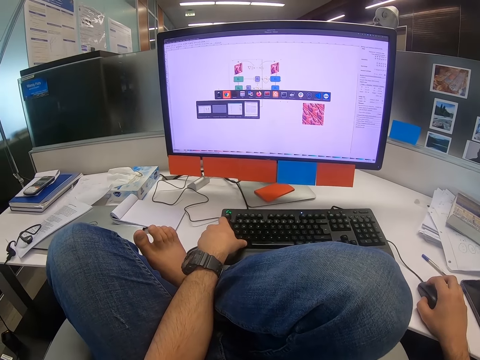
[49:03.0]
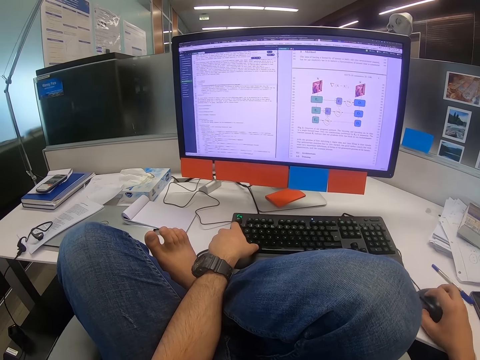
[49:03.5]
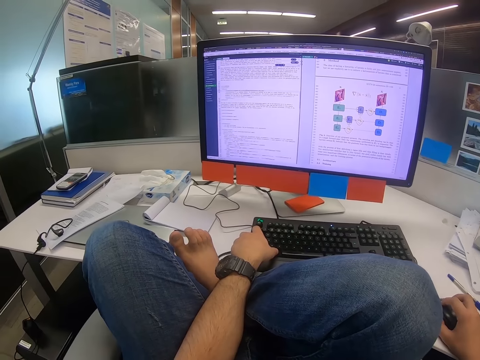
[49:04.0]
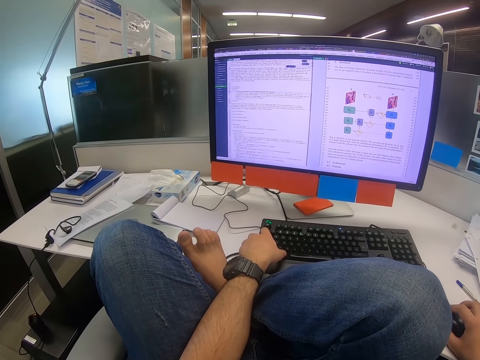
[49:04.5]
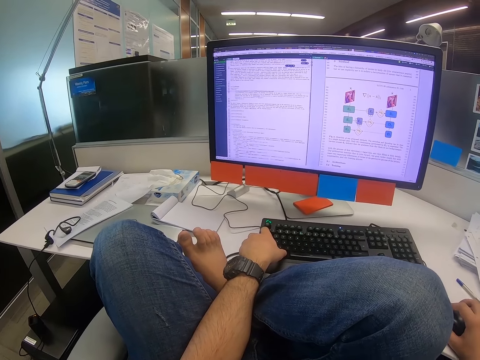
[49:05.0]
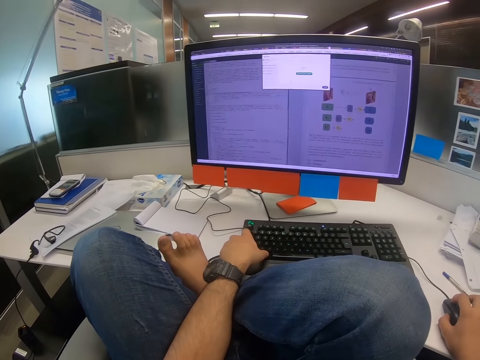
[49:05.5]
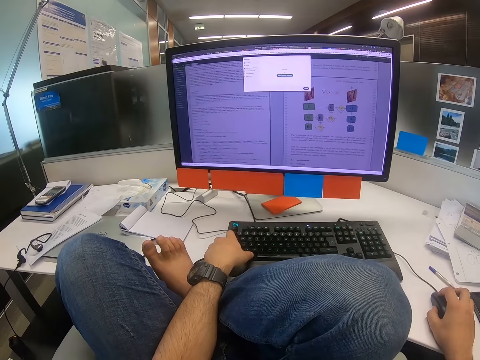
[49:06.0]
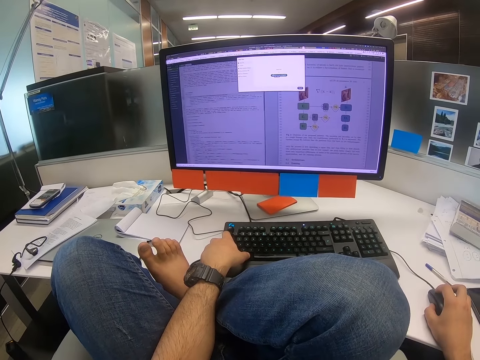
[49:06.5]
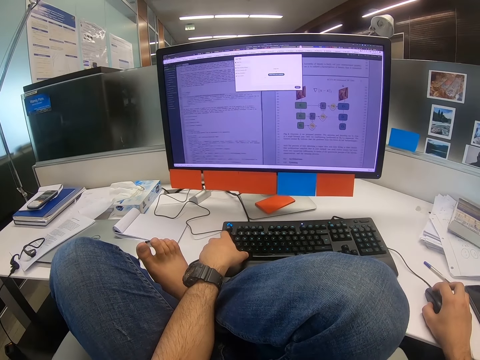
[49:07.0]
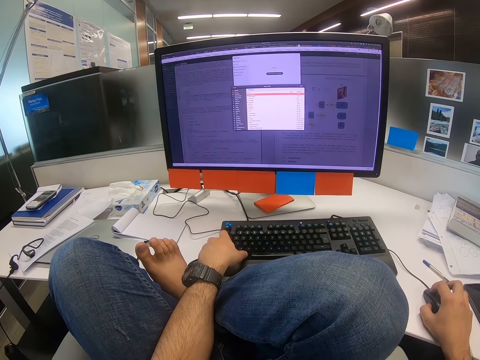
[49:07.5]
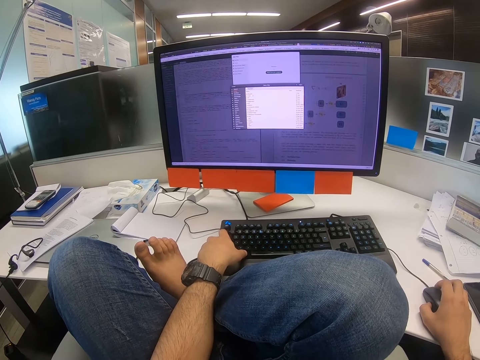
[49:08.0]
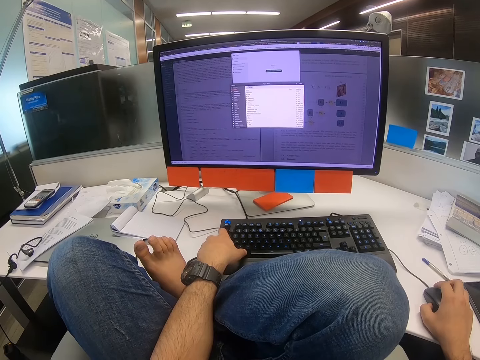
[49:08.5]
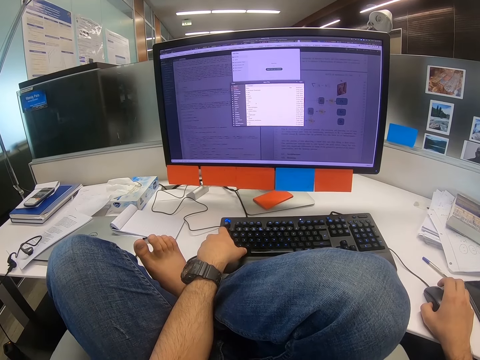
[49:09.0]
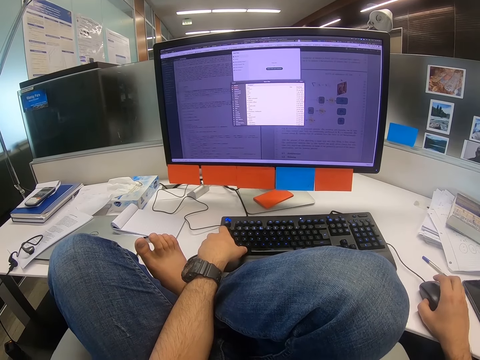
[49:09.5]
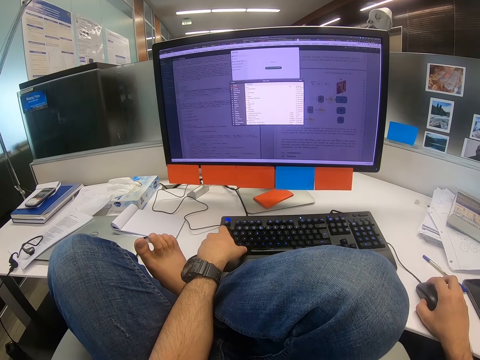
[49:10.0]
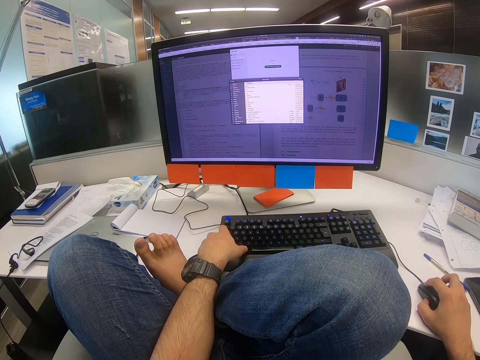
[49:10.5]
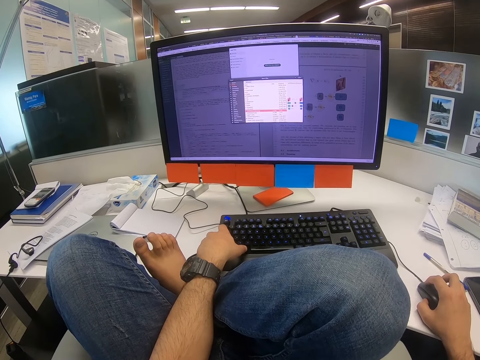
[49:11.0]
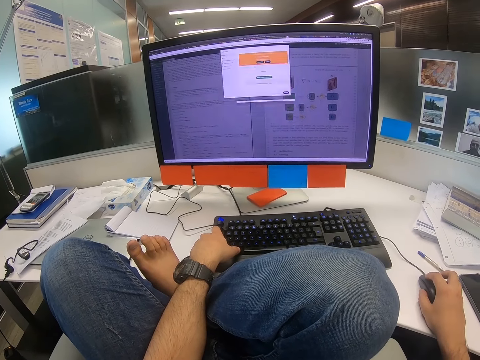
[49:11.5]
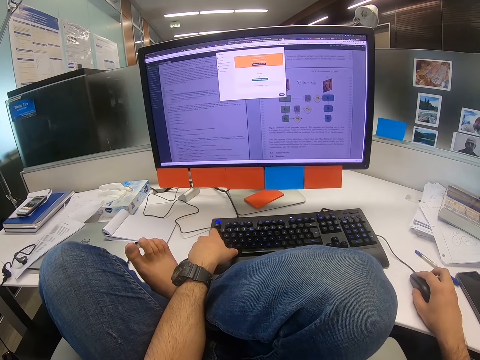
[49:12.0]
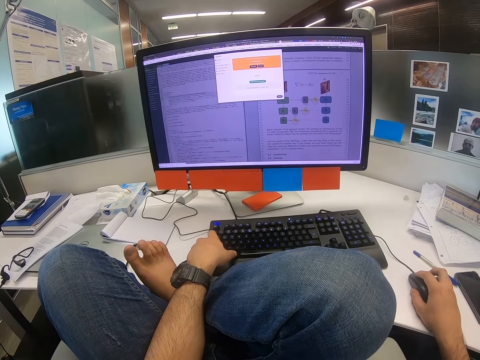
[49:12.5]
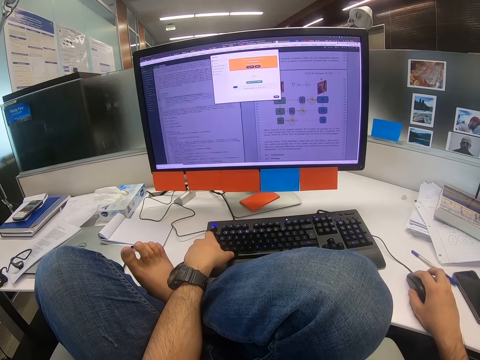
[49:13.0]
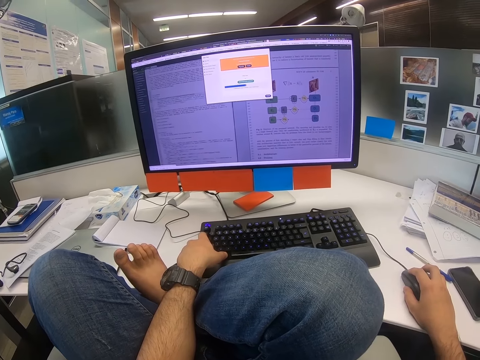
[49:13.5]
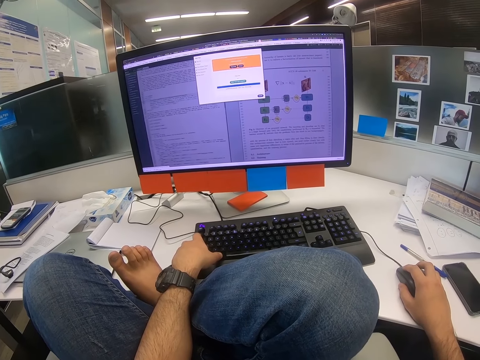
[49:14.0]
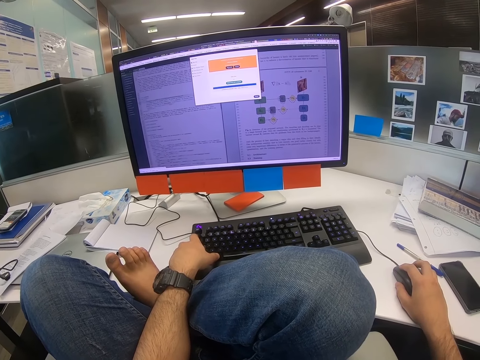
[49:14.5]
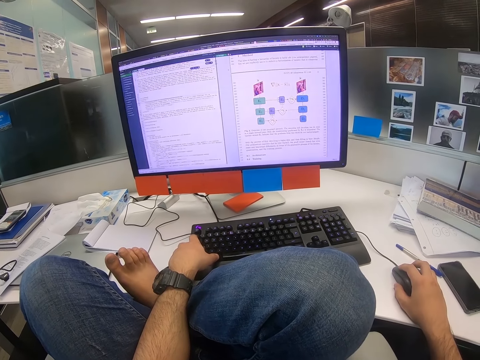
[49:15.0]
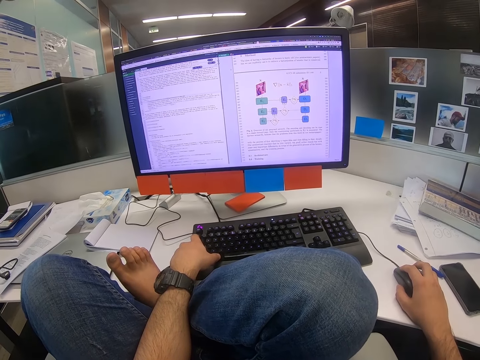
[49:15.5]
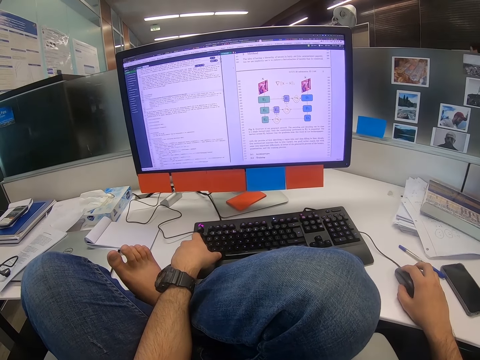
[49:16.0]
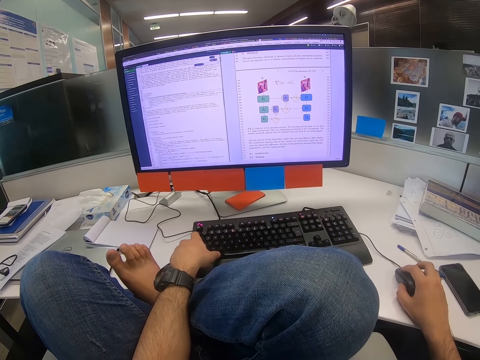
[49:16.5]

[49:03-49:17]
The camera wearer clicks on the keyboard. They click on the mouse. They scroll on the computer. They scroll on the mouse.

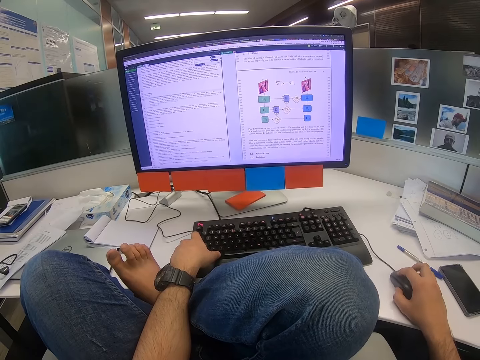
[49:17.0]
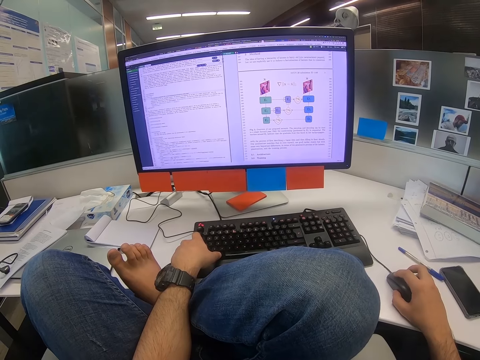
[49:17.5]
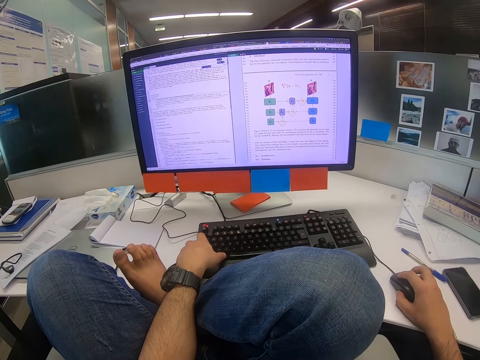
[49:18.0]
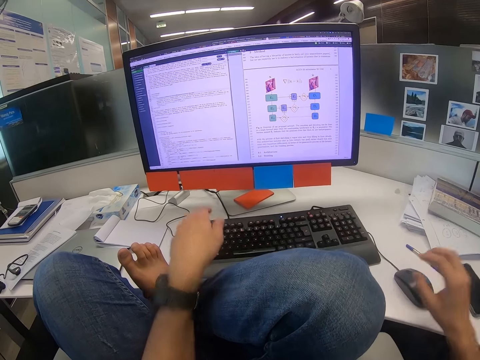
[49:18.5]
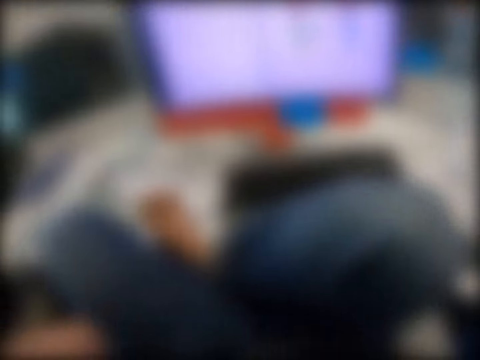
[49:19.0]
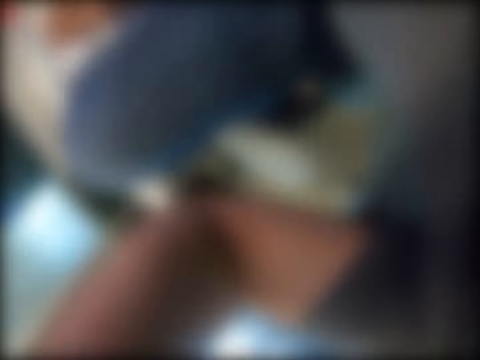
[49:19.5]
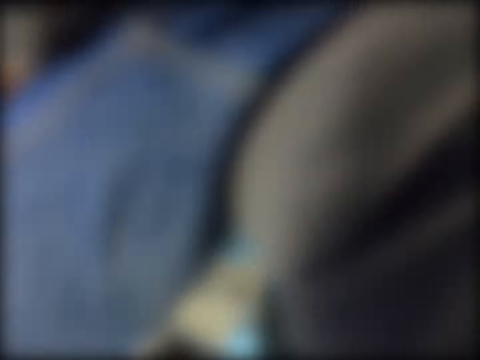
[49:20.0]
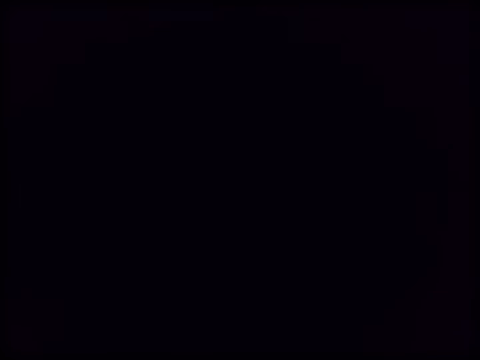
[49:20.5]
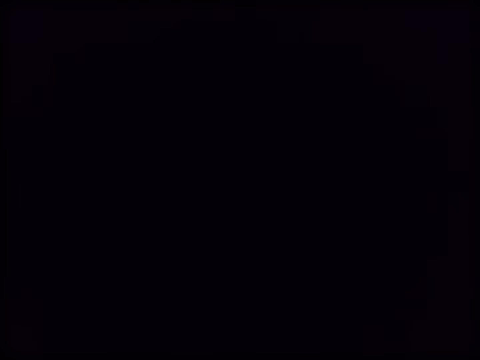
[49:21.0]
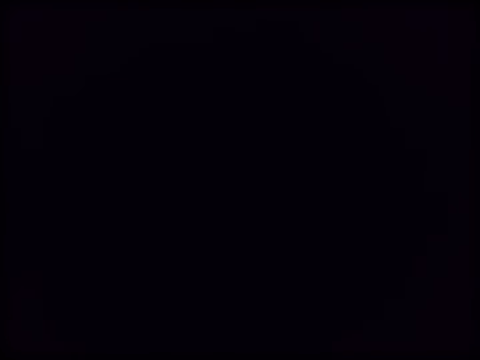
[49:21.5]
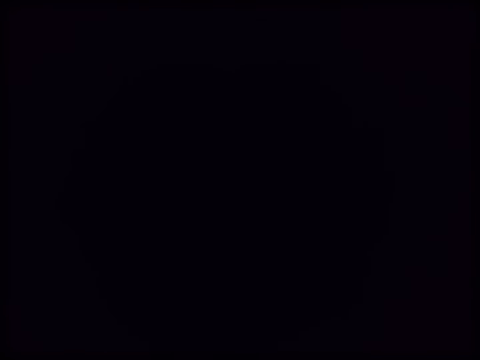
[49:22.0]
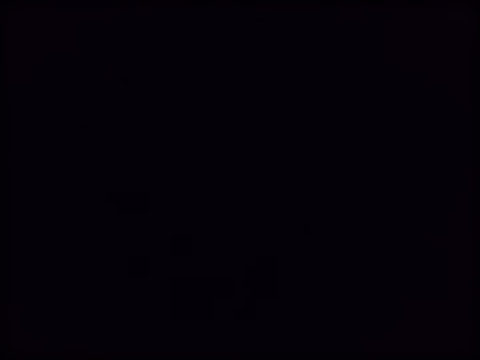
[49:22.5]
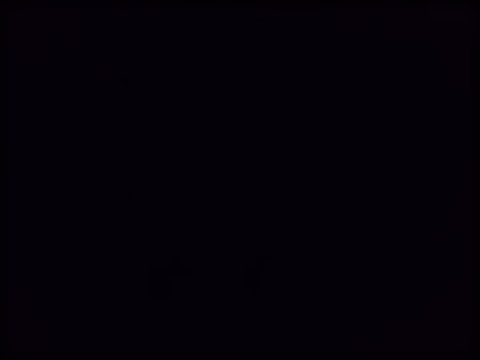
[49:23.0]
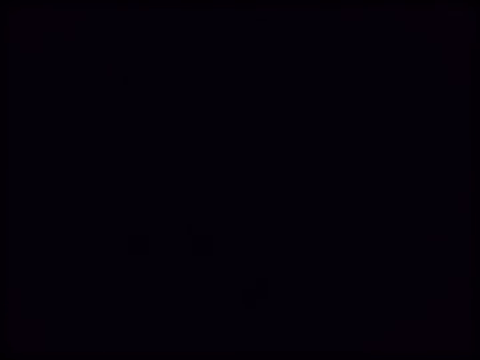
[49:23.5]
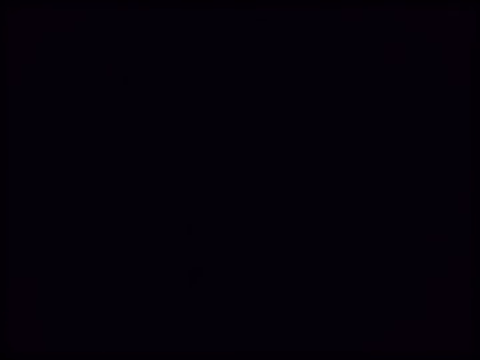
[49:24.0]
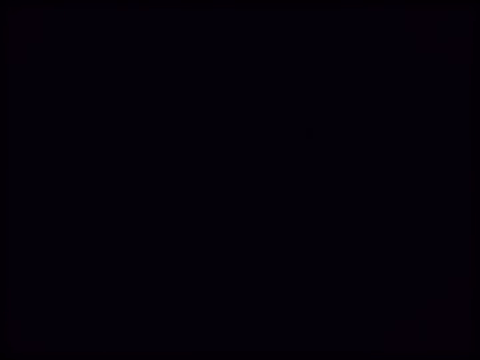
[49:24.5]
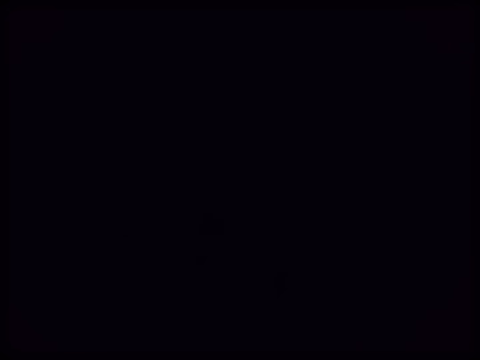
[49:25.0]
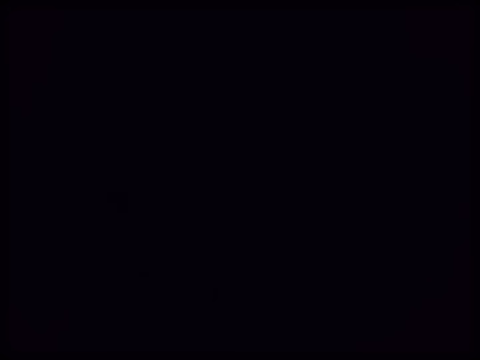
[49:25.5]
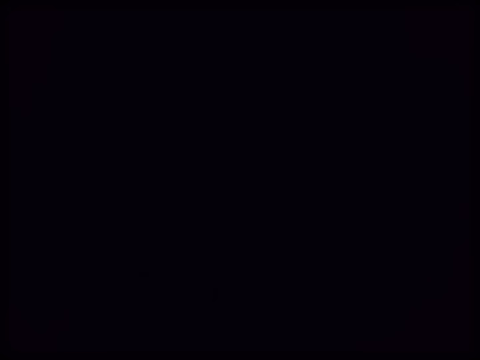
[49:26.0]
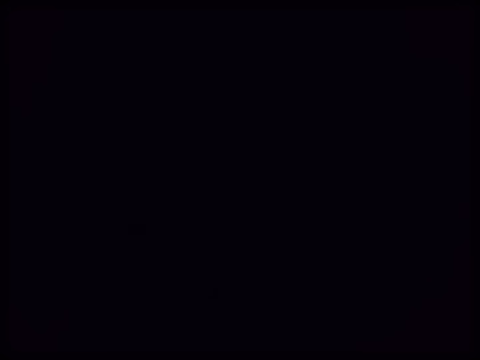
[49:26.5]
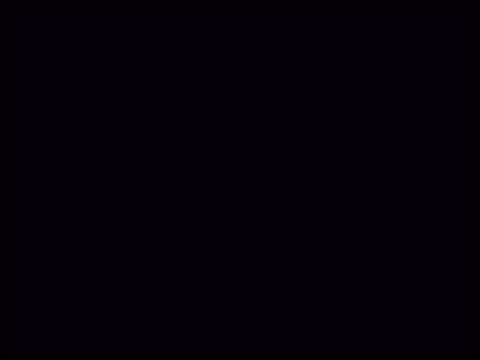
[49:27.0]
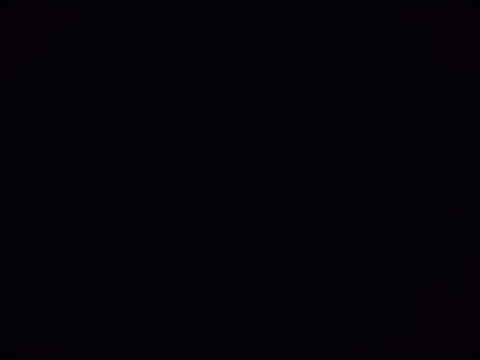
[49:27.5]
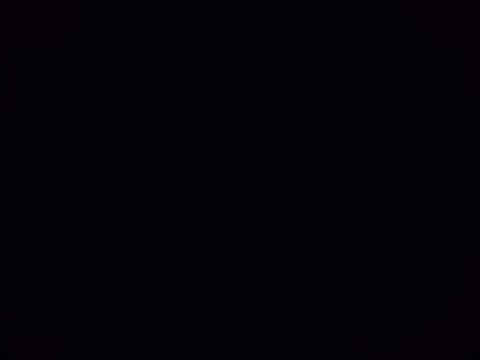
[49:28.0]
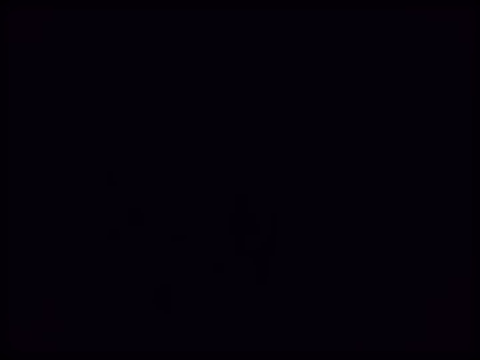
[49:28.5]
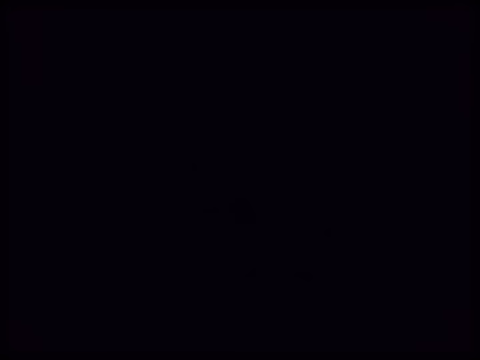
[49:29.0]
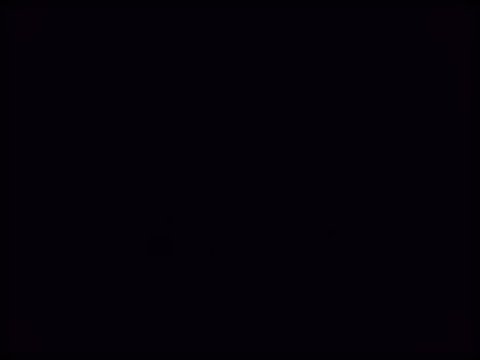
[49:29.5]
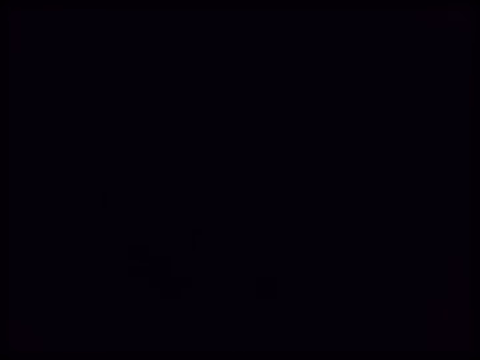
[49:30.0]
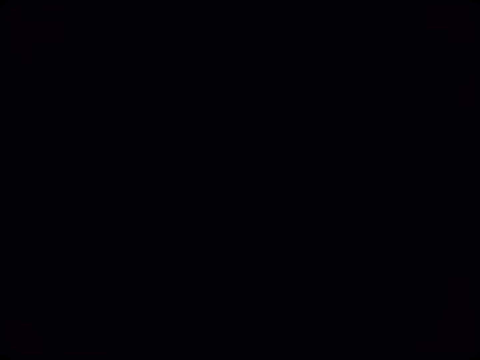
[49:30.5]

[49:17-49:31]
The camera wearer moves the mouse. They adjust the head camera with both hands. They lift both hands.
